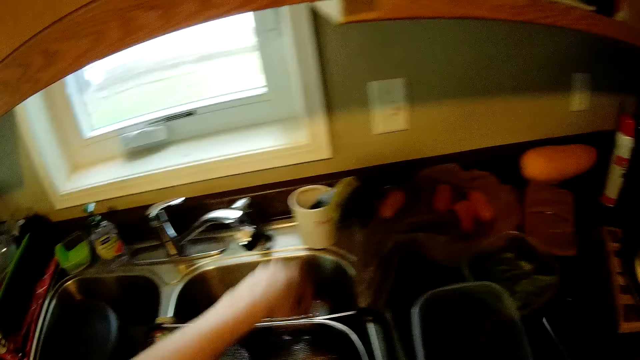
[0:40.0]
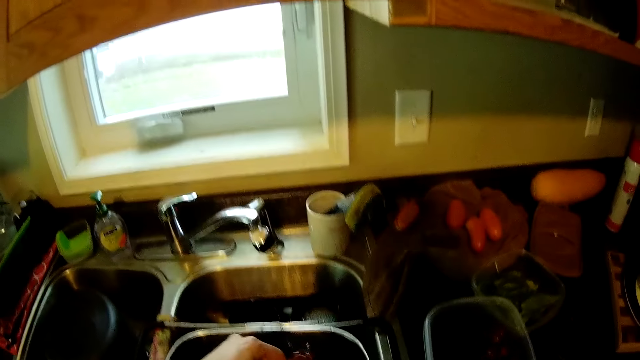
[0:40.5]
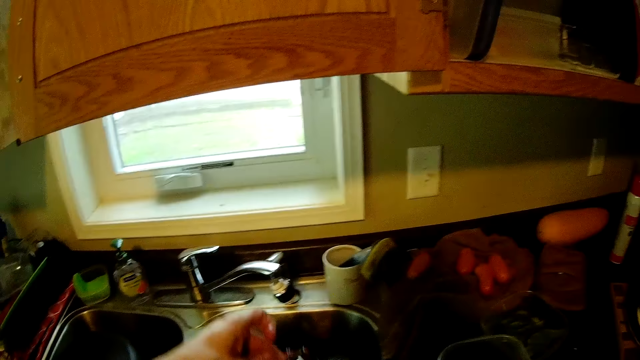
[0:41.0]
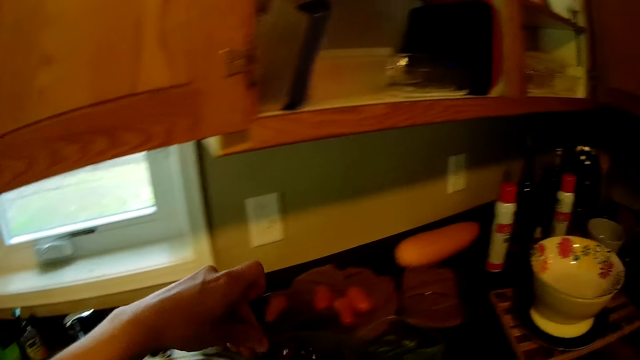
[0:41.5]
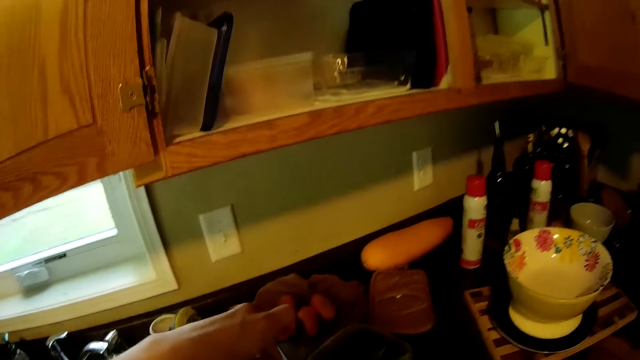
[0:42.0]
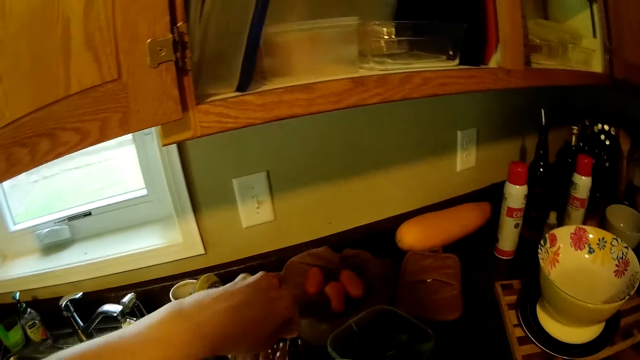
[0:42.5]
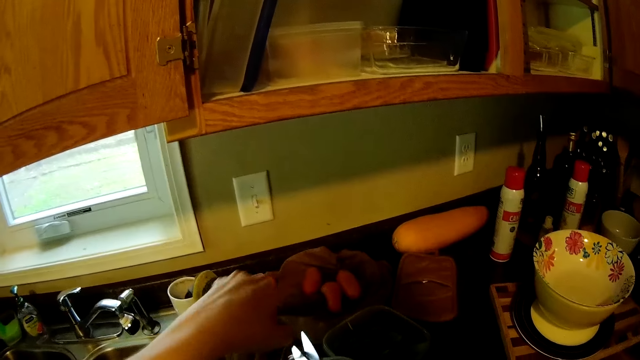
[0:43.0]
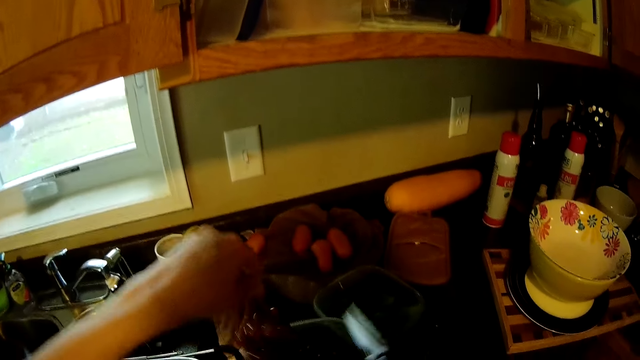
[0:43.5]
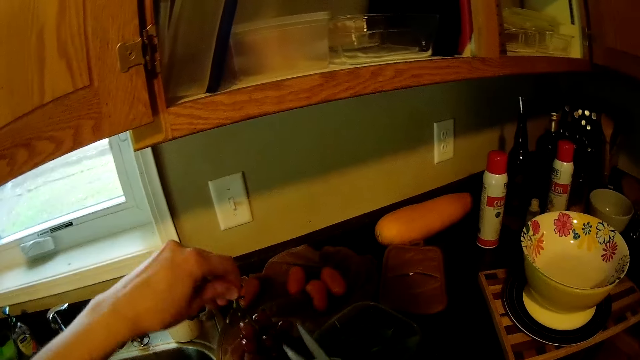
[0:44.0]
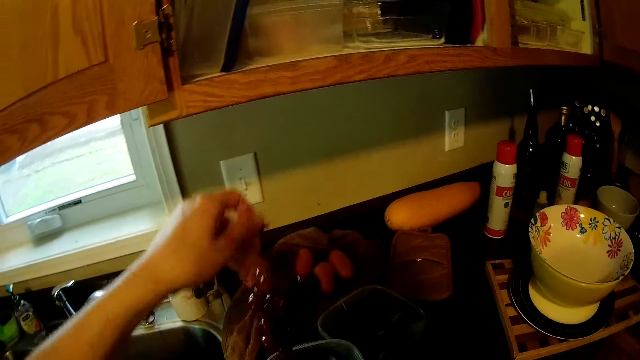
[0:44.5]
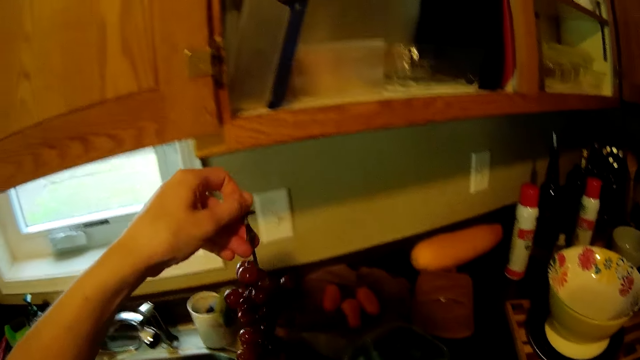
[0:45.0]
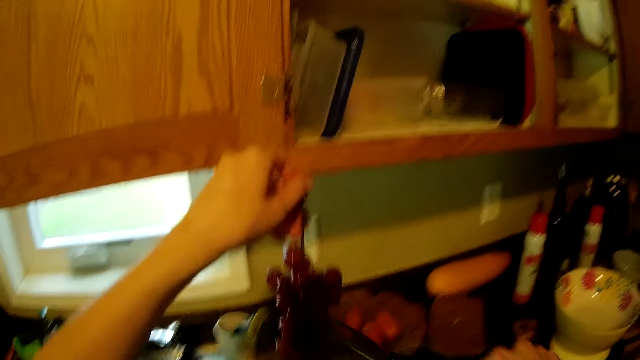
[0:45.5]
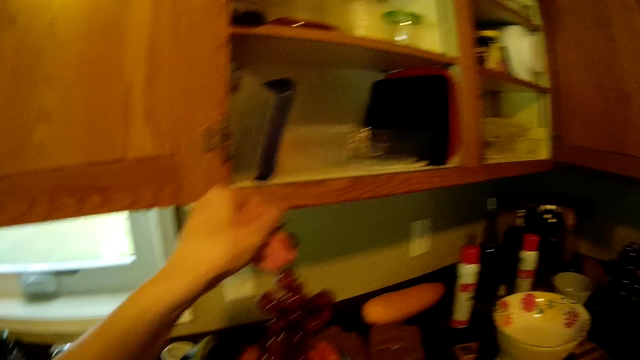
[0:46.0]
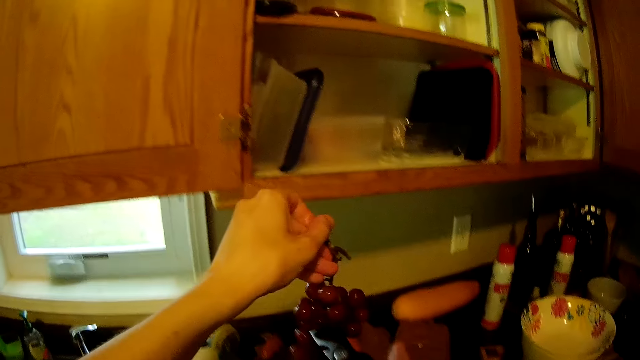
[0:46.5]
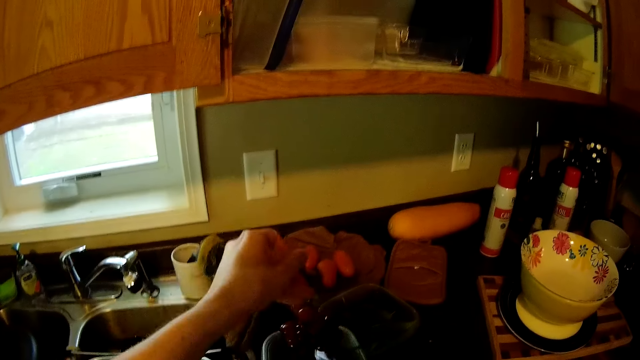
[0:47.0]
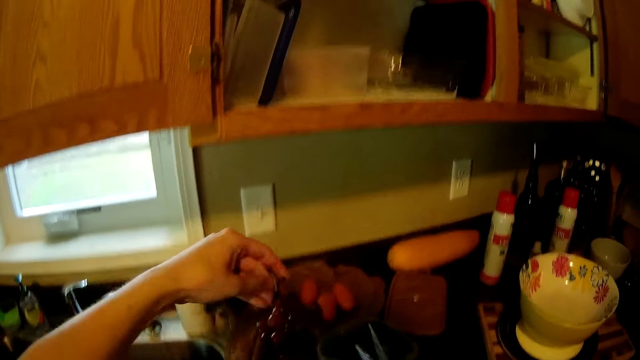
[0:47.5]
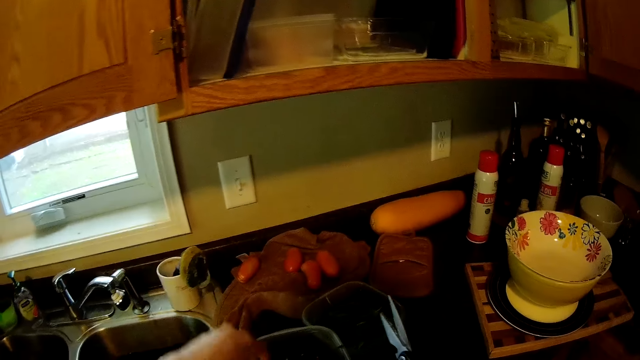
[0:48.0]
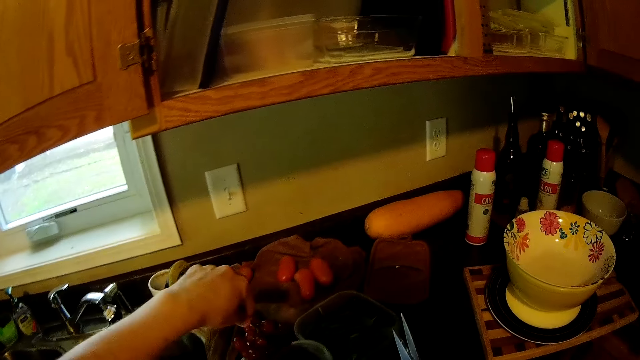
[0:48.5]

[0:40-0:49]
The camera wearer moves the grapes from the sieve to the container with his hands.

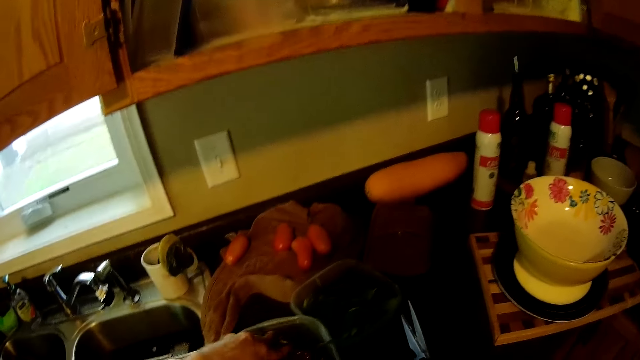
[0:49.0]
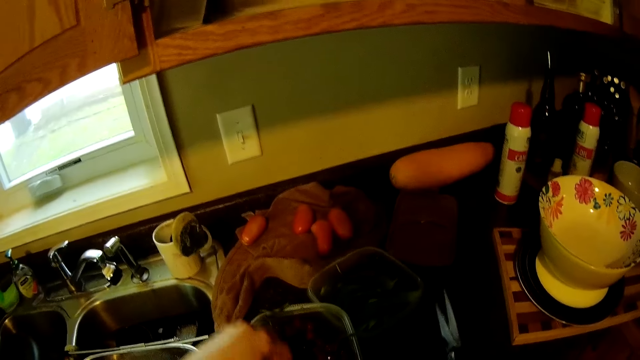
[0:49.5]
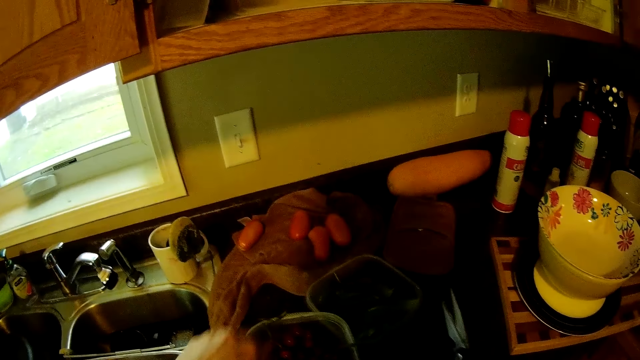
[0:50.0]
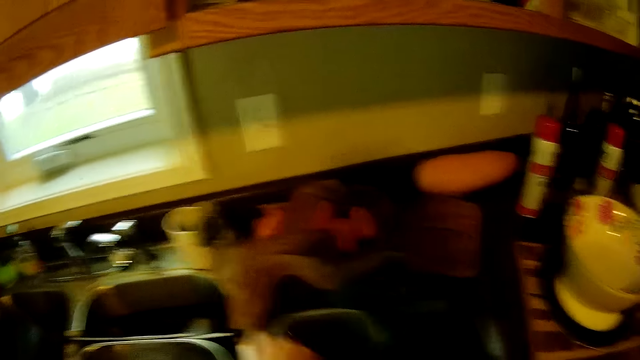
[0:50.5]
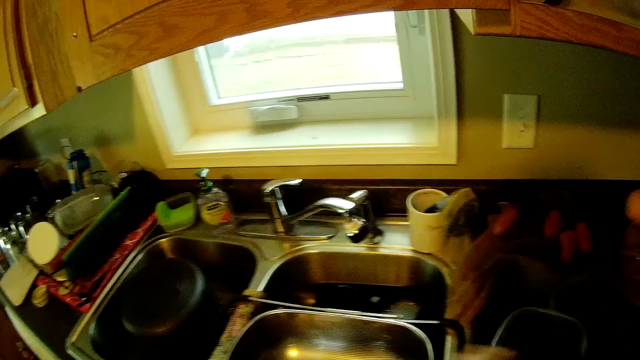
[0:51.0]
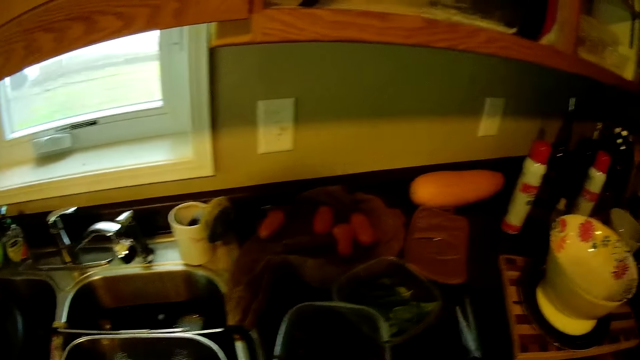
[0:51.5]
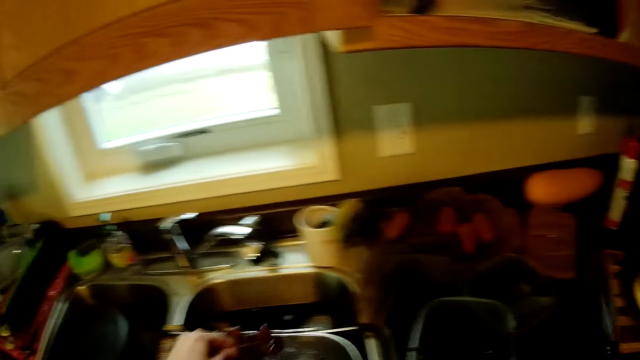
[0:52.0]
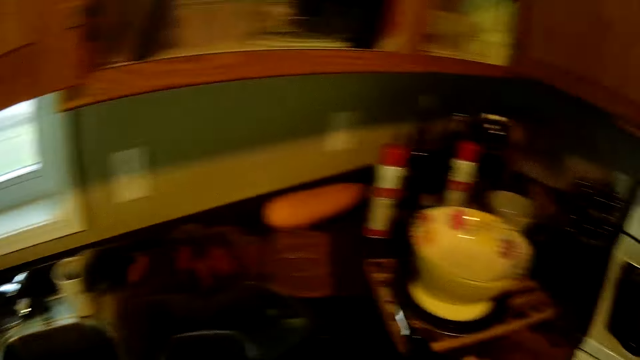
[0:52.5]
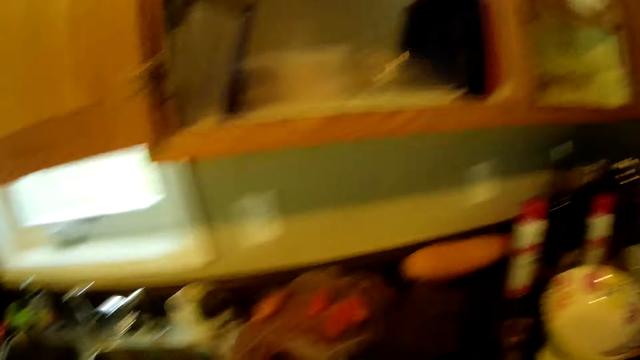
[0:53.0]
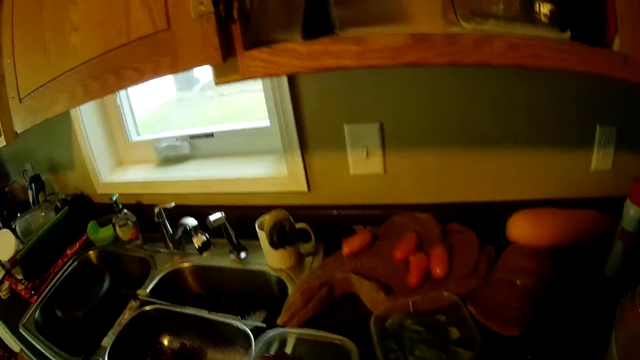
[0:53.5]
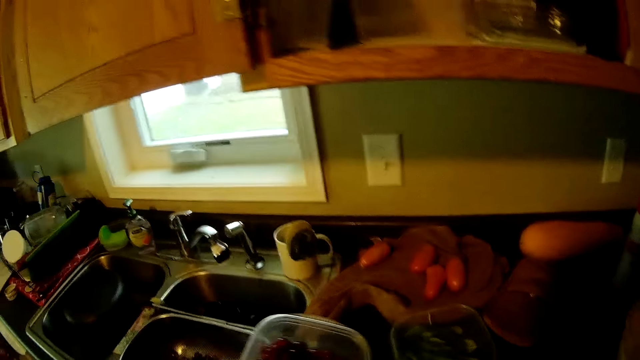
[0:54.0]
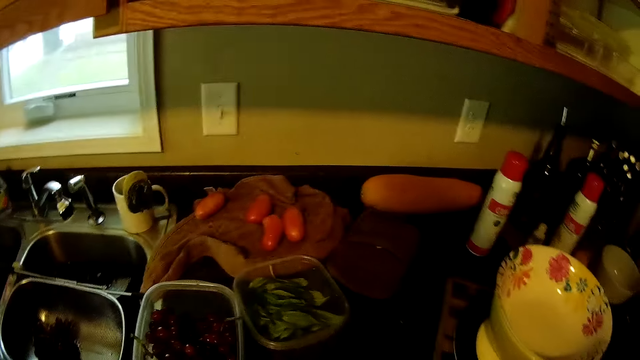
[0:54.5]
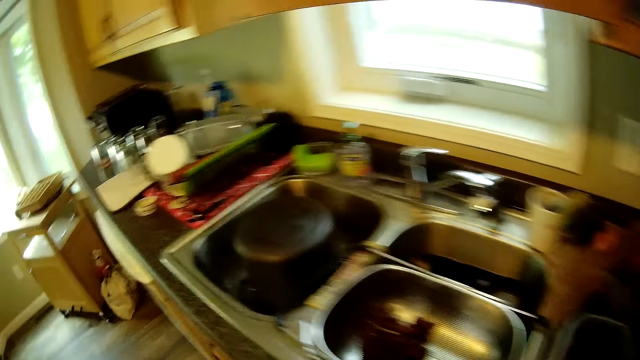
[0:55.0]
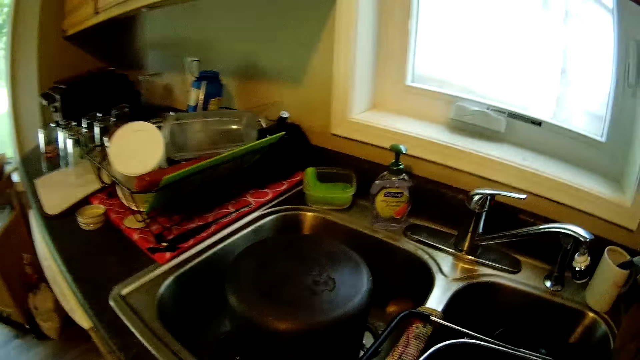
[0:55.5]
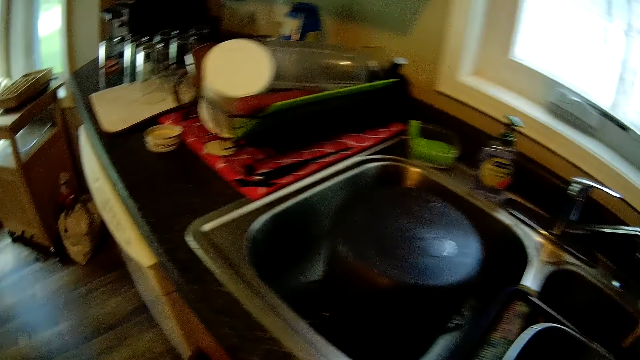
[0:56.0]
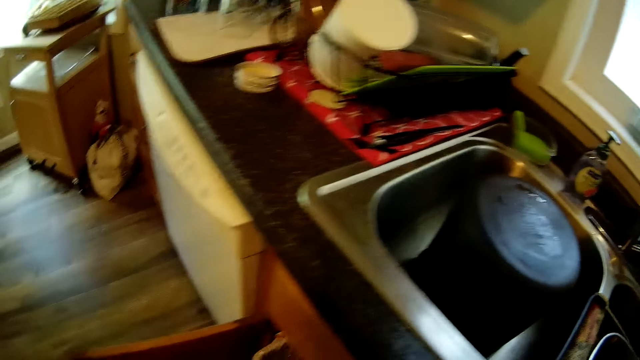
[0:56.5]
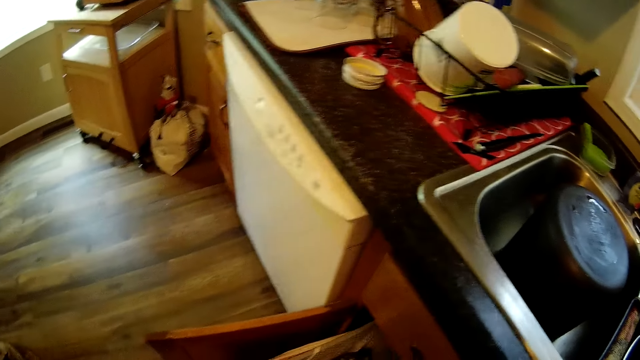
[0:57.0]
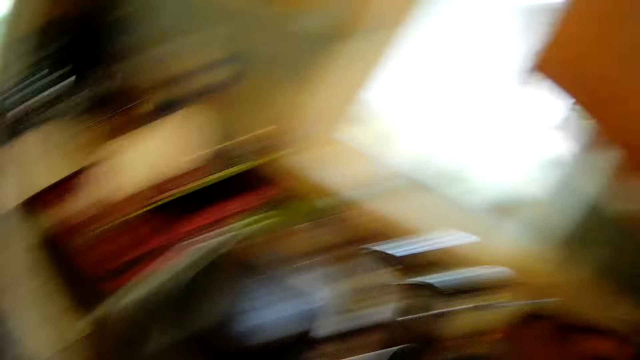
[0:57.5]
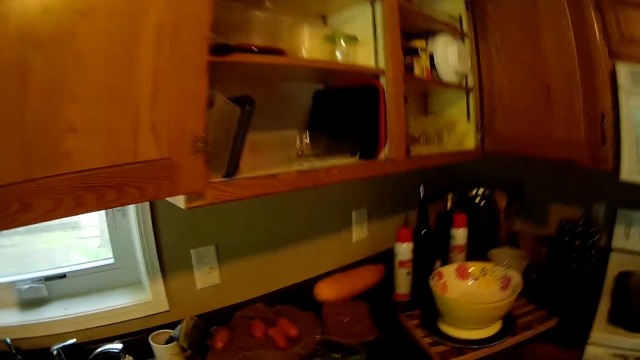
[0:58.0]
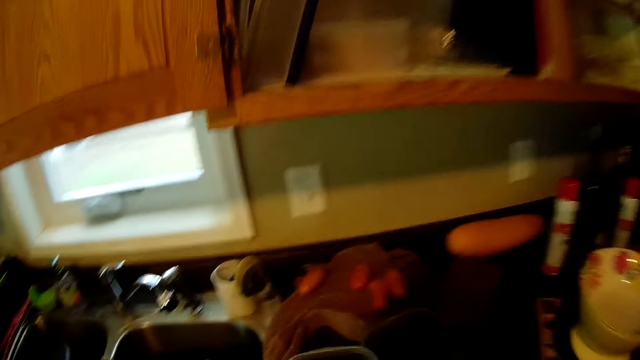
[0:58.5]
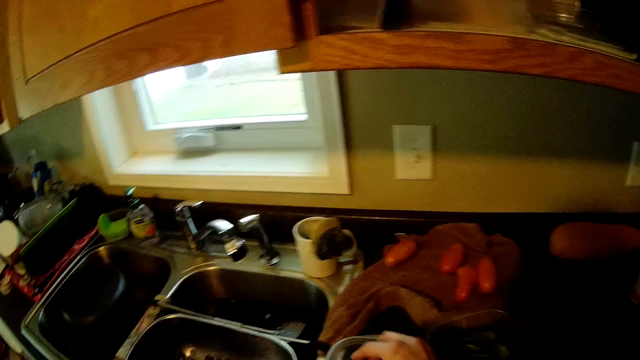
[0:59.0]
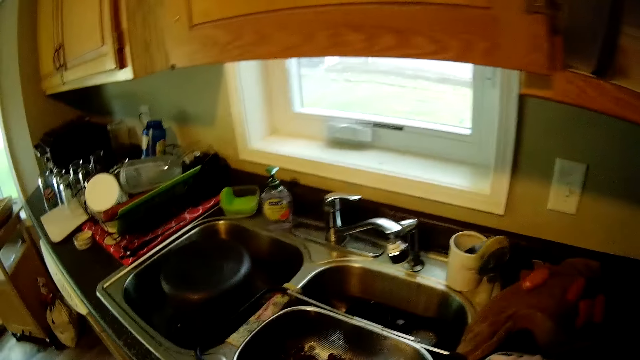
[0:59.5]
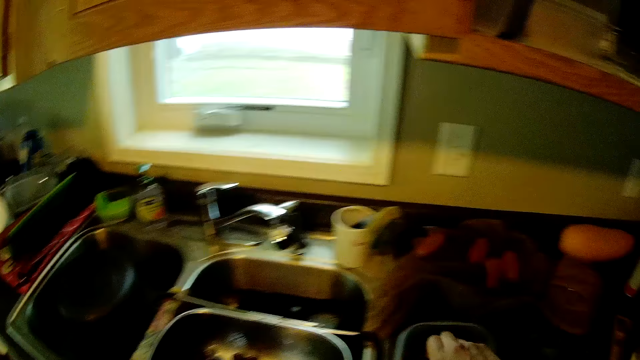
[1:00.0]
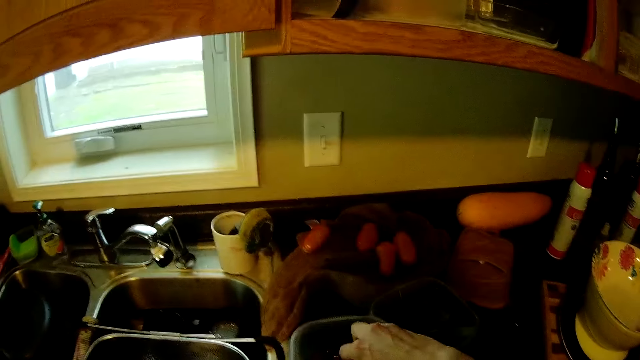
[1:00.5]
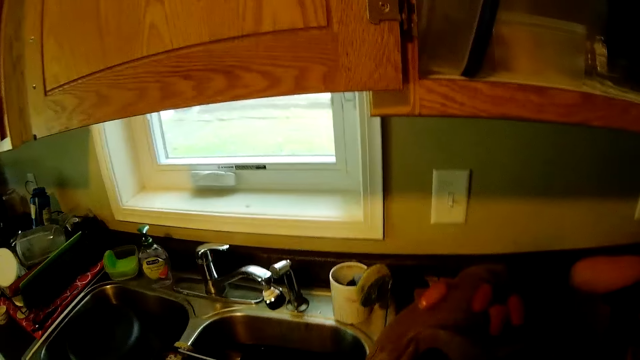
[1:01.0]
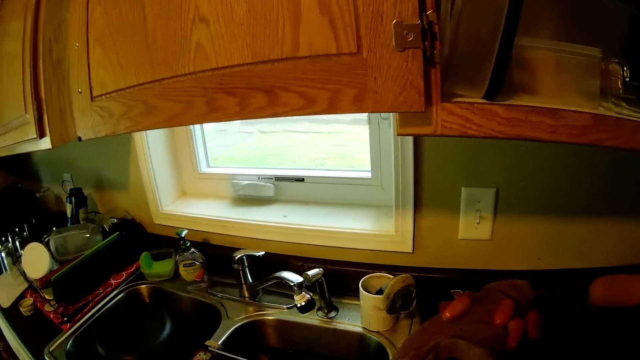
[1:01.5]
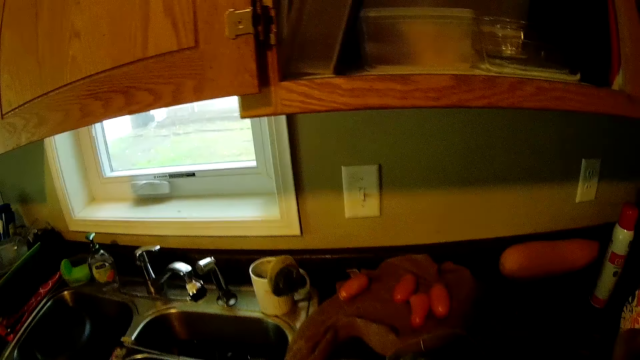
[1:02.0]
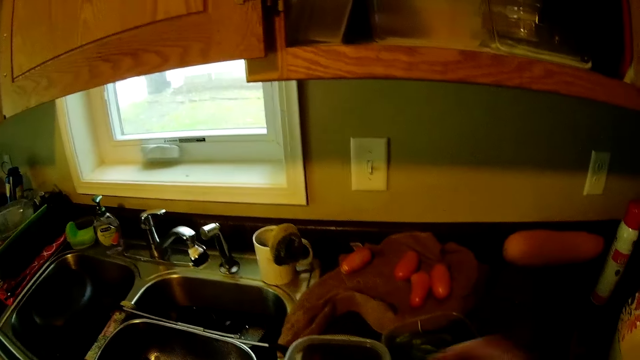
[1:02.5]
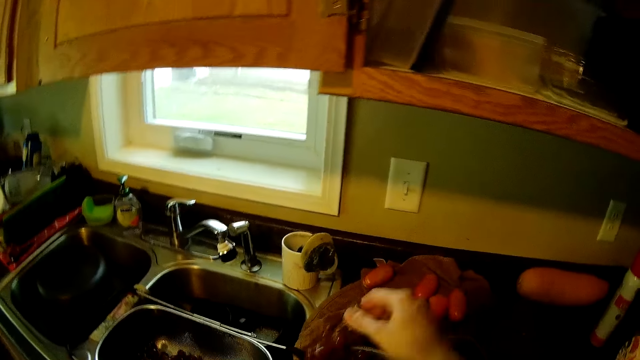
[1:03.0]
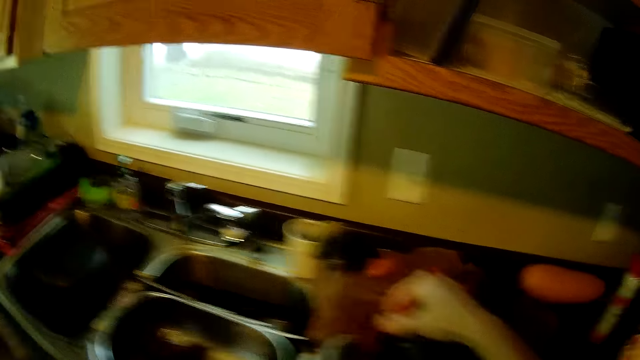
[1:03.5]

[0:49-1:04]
The camera wearer lifts a grape from the sieve in the sink with his left hand. He drops the scissors on the slab. He lifts a plastic tin full of grapes. He adjusts the container. He pulls a drawer. He throws dirt into a cupboard. He walks around the kitchen.
